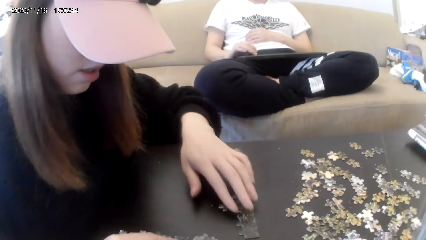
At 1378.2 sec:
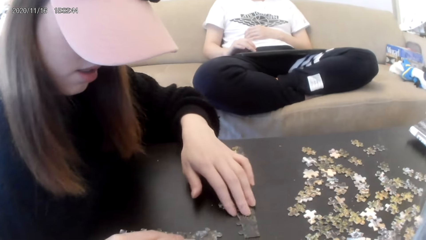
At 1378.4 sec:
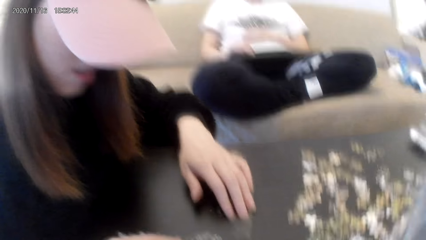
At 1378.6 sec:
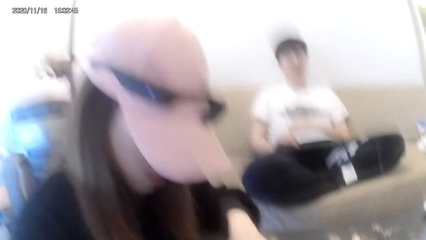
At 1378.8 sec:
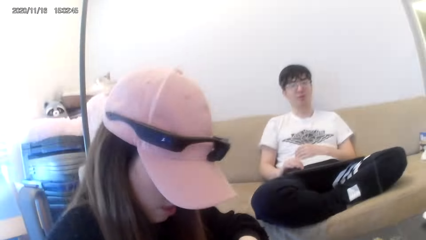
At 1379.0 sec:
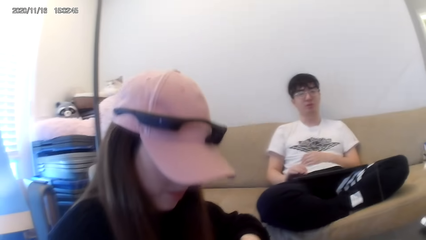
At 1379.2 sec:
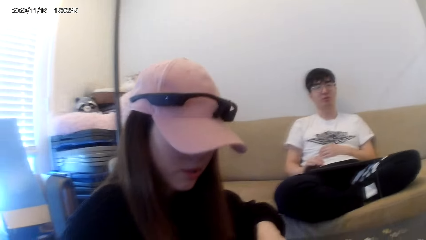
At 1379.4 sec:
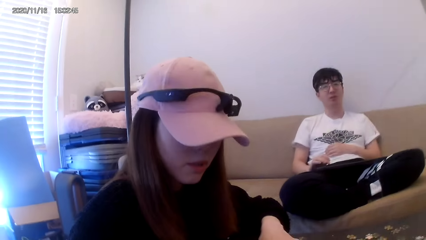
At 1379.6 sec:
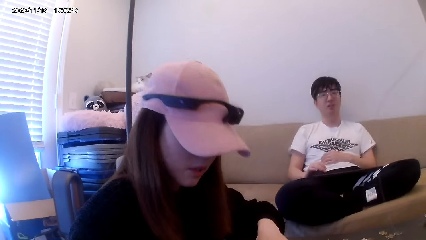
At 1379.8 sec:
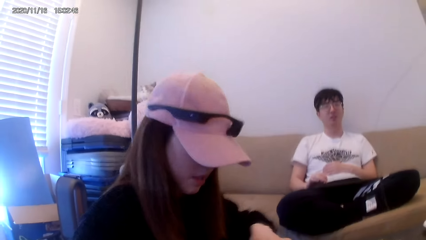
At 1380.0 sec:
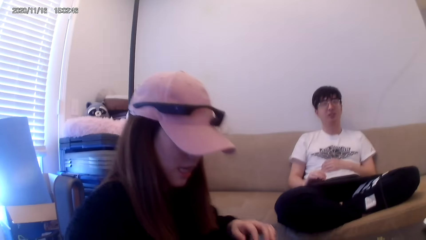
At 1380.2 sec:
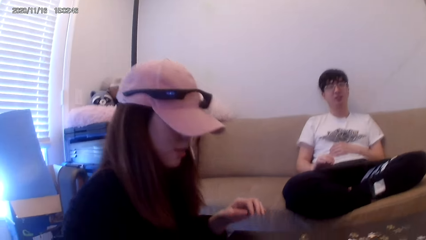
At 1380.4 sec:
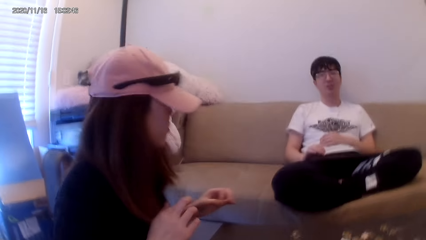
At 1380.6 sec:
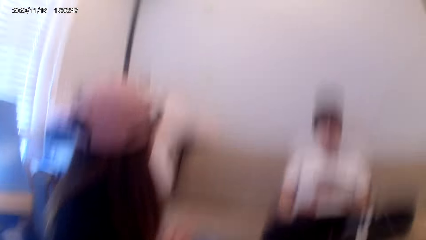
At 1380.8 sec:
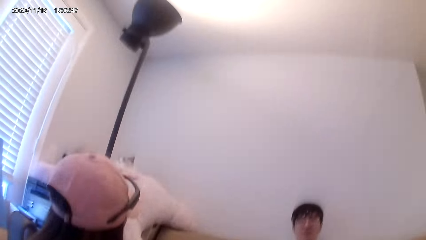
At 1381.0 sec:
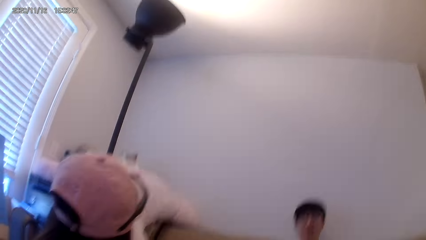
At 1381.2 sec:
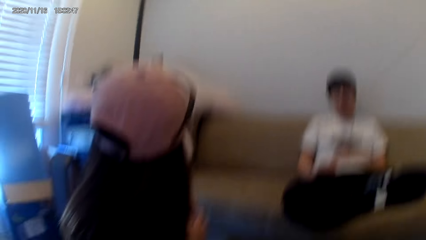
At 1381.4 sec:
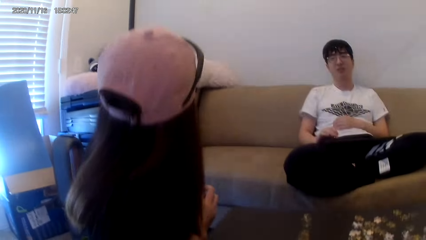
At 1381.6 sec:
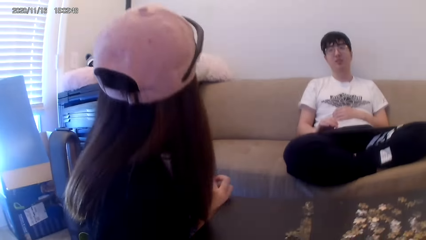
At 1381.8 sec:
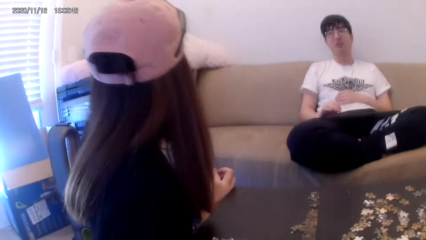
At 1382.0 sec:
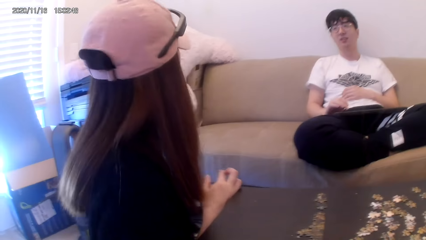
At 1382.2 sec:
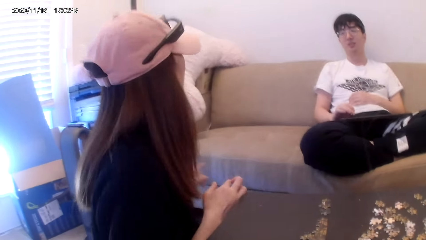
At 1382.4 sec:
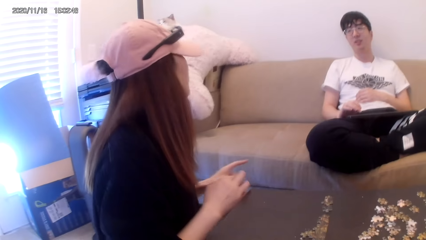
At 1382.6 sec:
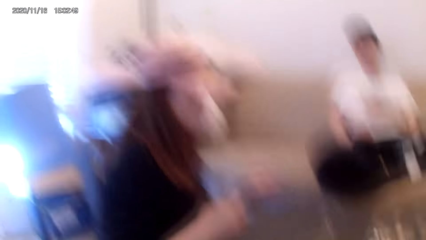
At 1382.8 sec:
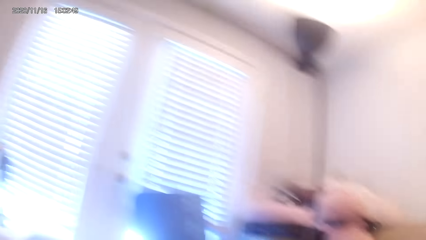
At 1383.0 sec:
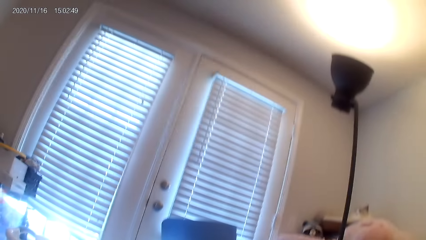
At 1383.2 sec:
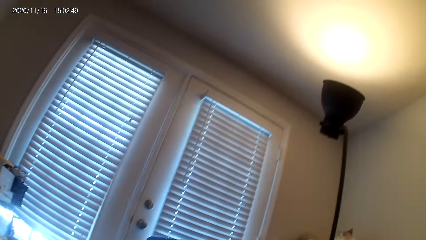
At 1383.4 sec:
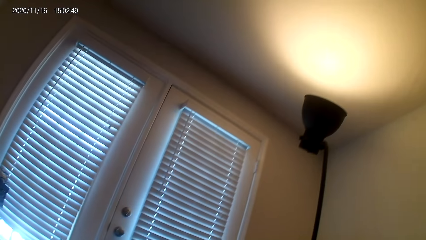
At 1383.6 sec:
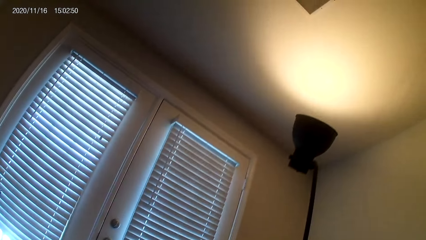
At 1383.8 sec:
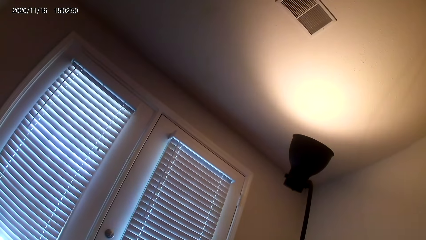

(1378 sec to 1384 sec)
The camera wearer dialogues with a person.

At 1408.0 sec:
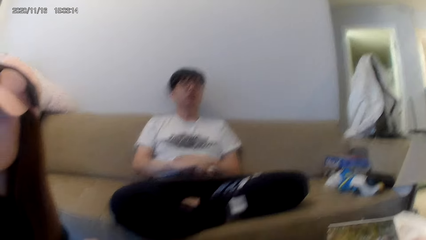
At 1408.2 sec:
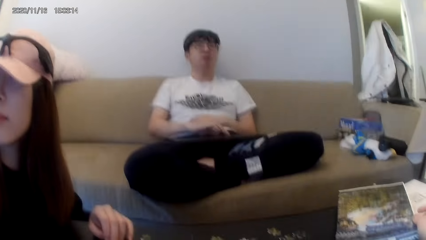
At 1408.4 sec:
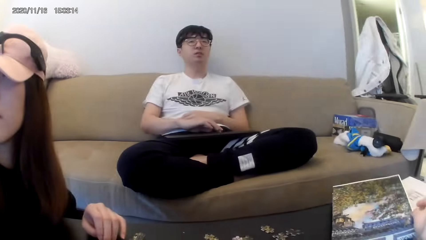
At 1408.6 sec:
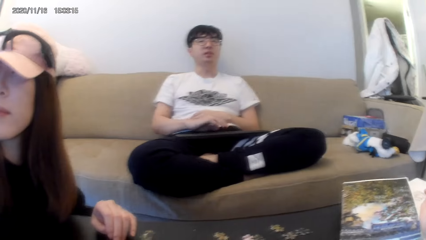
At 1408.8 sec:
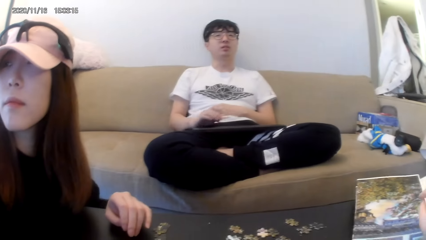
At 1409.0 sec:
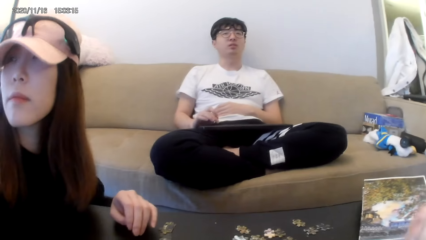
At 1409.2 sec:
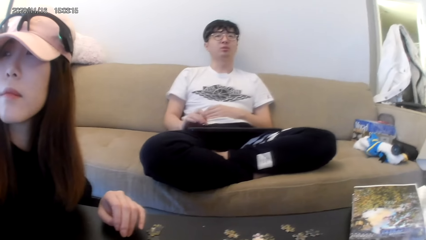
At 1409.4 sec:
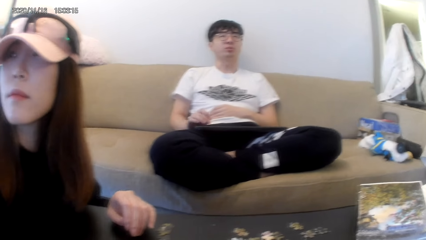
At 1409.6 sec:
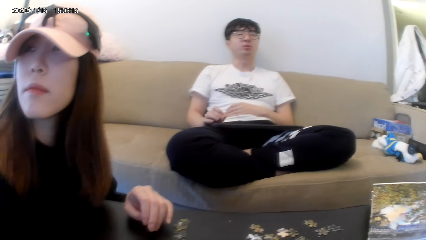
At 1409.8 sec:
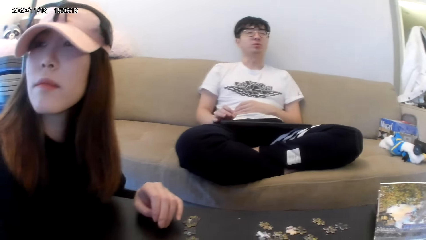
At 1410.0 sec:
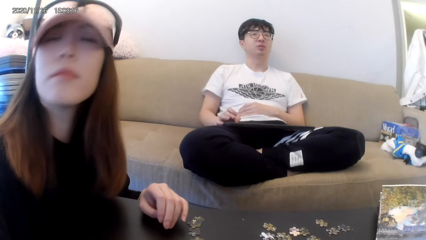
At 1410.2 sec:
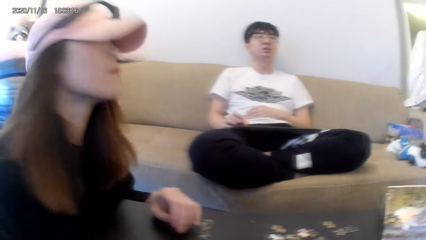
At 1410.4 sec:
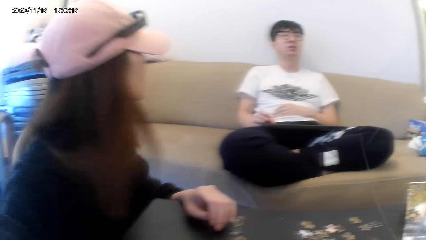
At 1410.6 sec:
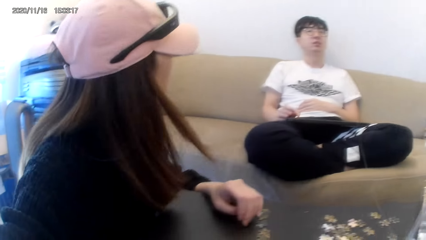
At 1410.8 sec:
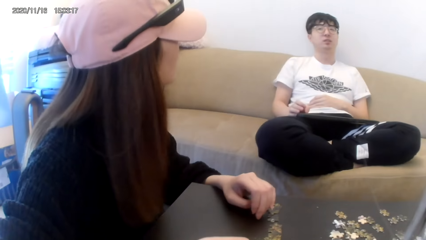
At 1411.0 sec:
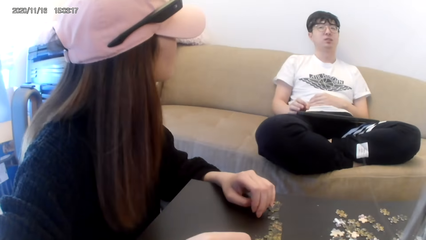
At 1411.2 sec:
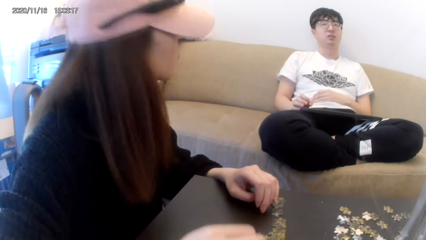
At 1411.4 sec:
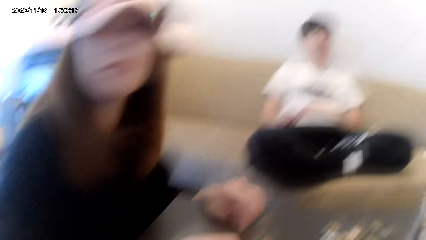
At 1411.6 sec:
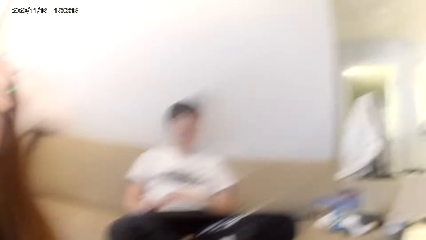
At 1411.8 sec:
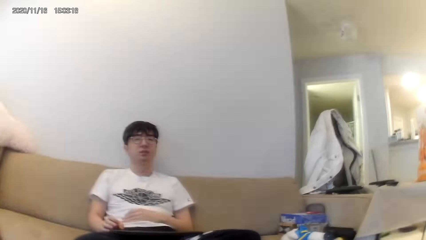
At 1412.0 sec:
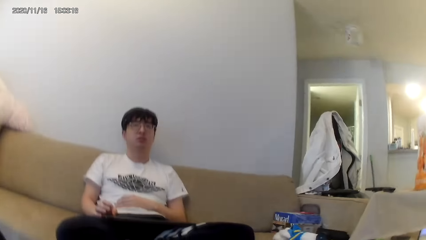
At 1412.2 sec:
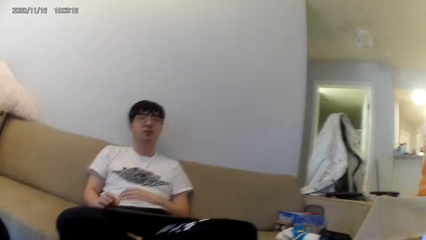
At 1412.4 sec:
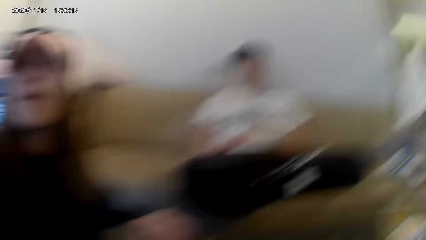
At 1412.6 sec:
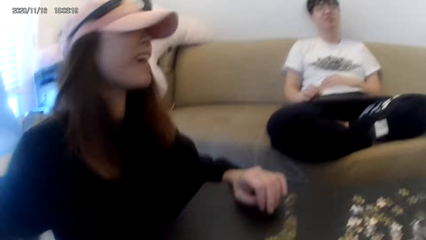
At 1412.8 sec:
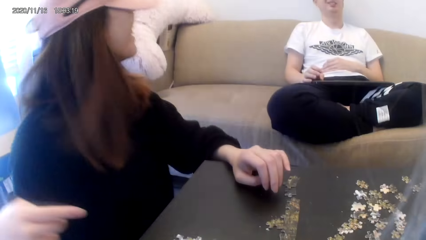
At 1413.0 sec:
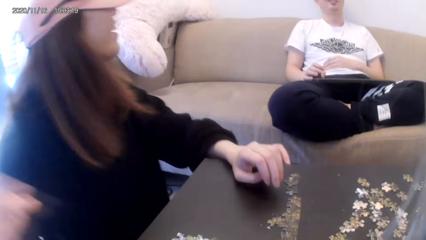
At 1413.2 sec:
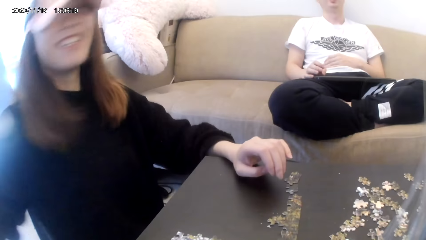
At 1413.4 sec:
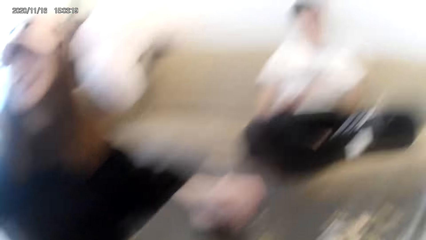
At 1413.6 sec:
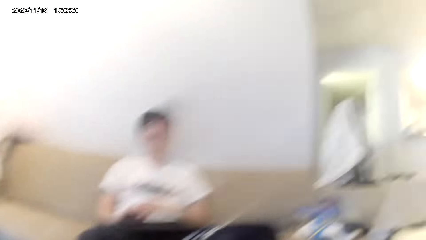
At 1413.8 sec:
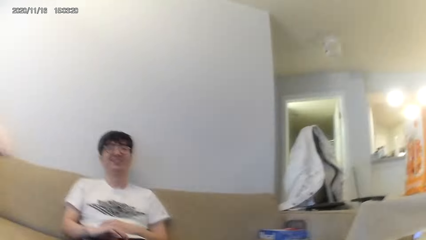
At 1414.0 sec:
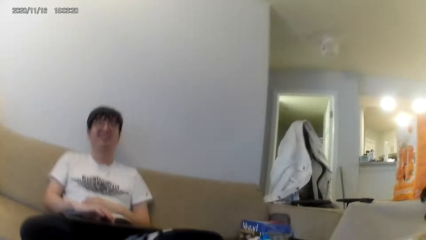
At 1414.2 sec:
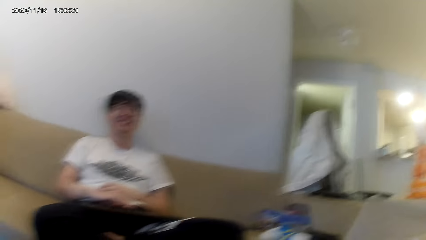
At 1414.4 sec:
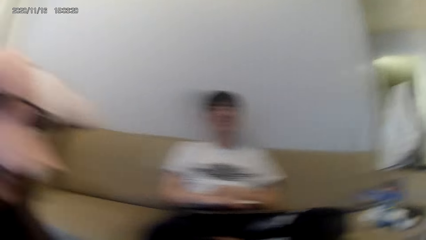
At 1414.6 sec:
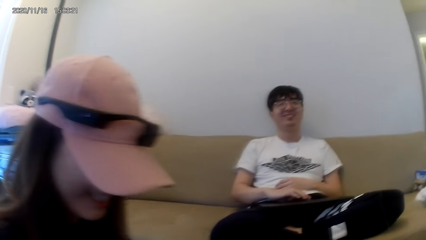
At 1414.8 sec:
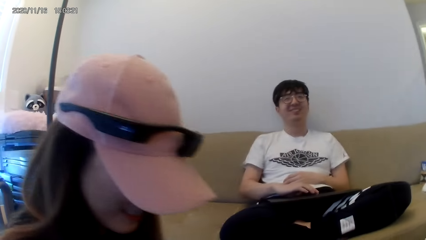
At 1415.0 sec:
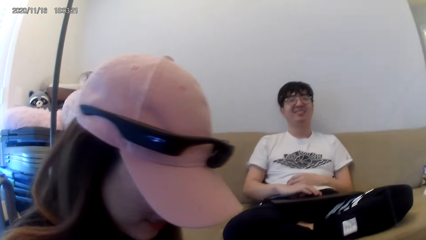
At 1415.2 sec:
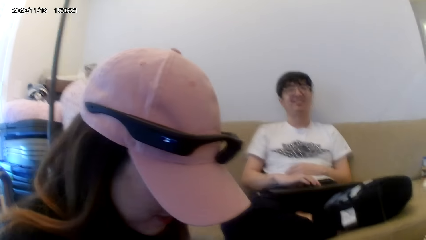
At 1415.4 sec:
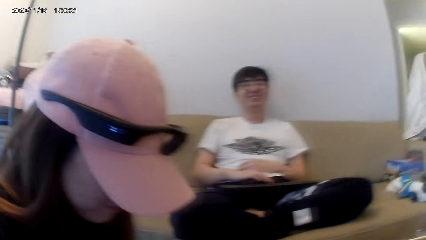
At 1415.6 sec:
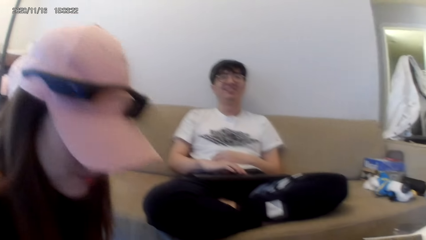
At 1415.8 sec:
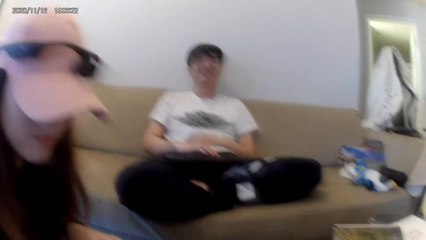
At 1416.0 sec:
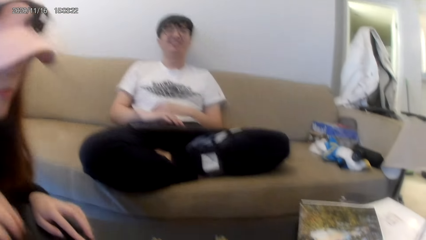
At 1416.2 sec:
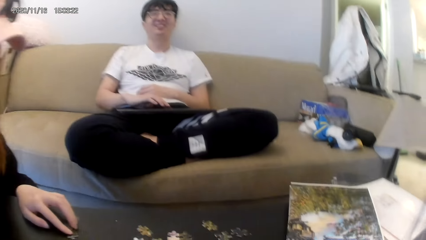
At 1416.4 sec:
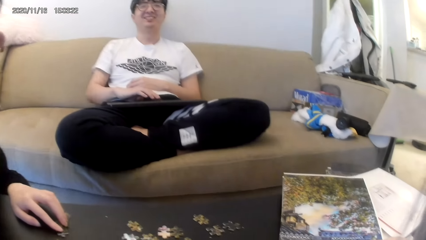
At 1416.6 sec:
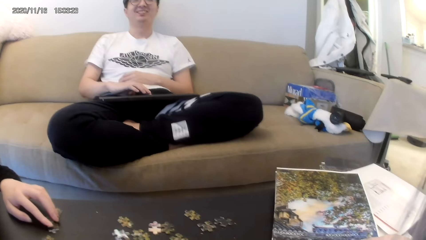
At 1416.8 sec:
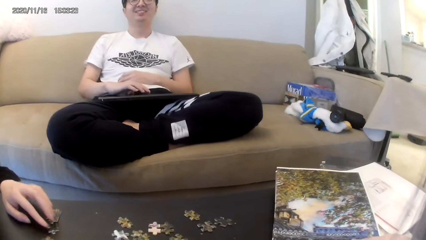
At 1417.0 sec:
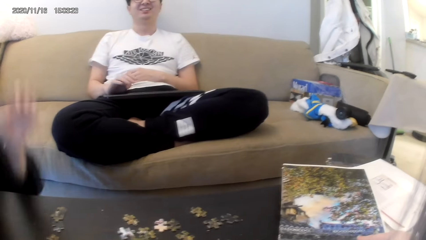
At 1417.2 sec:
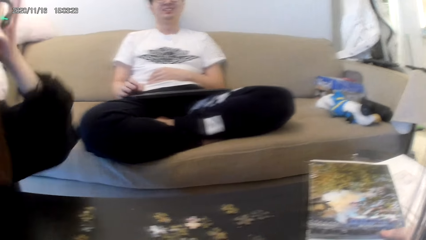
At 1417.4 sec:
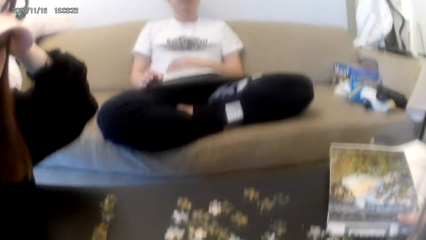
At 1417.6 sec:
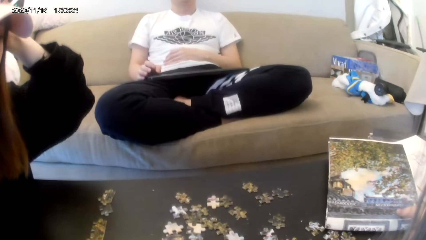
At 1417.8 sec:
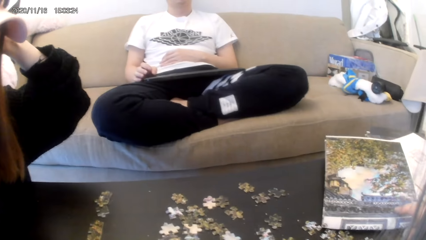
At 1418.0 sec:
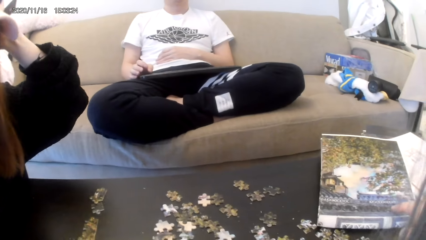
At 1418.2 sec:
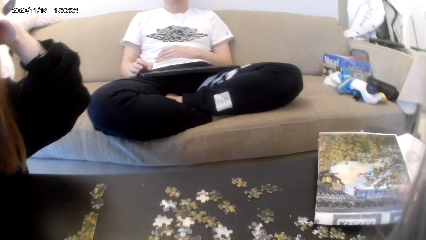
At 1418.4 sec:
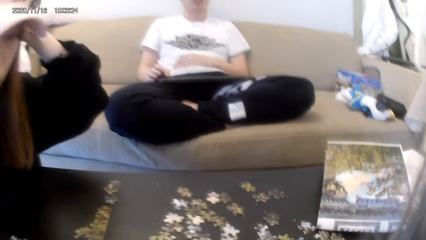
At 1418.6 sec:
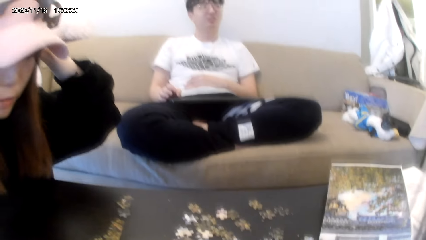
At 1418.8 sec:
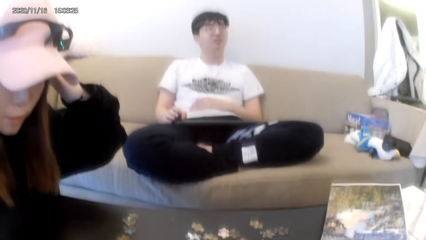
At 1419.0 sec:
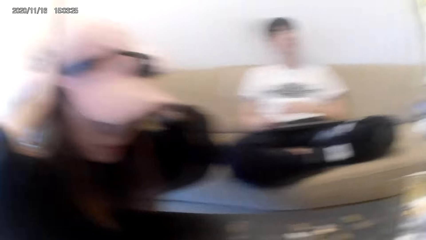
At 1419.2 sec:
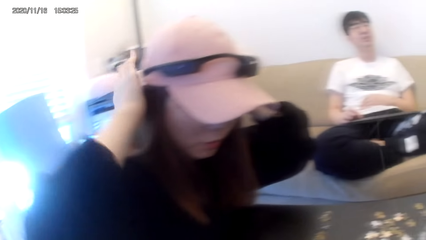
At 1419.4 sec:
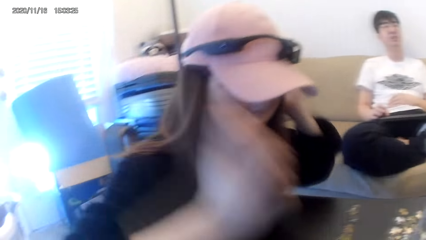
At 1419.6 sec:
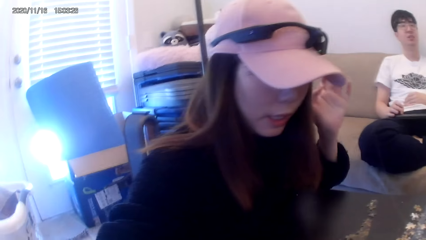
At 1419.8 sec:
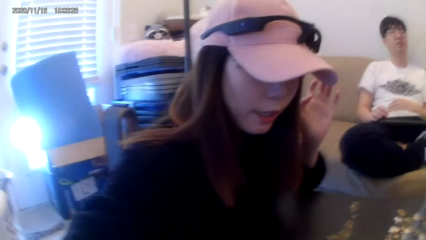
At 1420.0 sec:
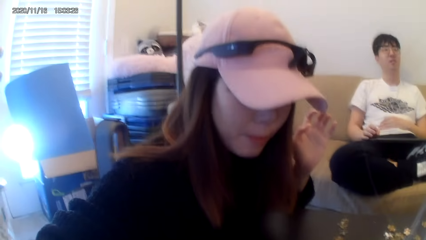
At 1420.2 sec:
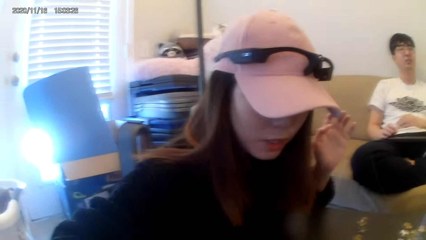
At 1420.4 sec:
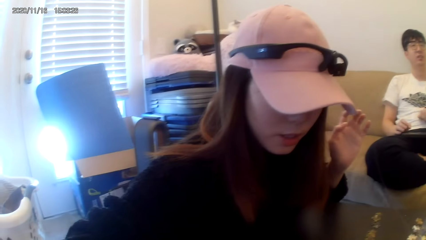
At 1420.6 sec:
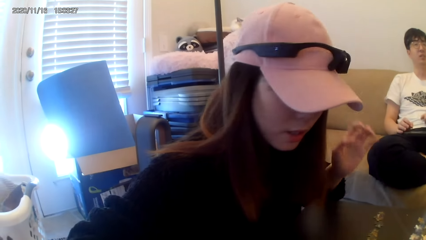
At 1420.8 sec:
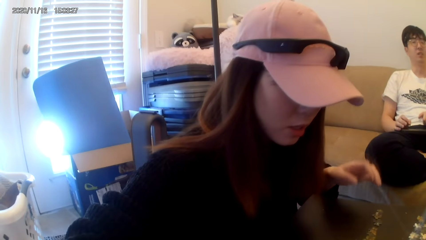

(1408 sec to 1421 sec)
The camera wearer plays a jigsaw puzzle on the table. They look around the house. They play the jigsaw puzzle on the table.
